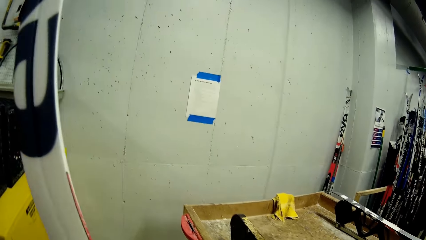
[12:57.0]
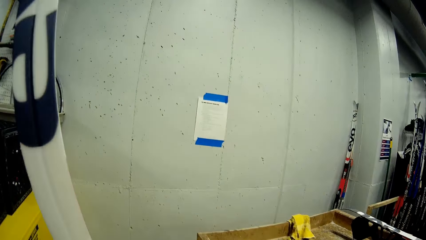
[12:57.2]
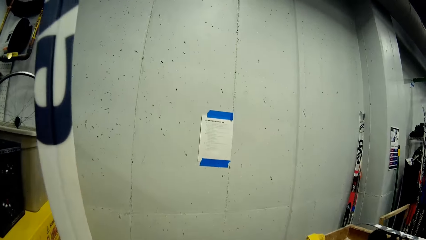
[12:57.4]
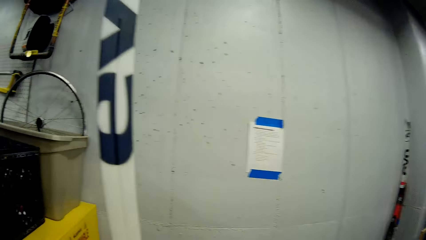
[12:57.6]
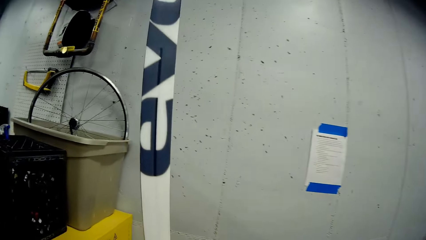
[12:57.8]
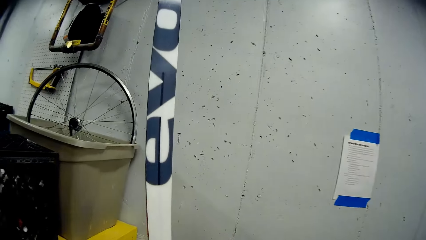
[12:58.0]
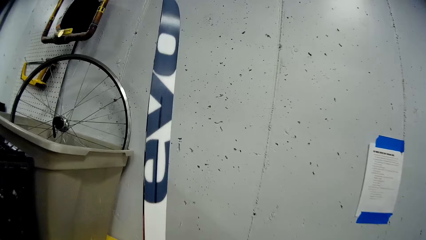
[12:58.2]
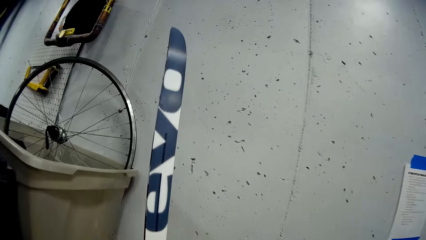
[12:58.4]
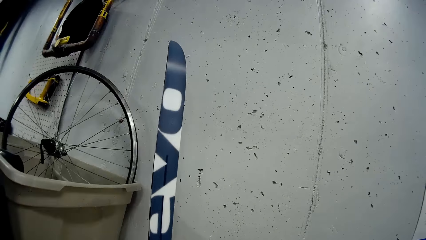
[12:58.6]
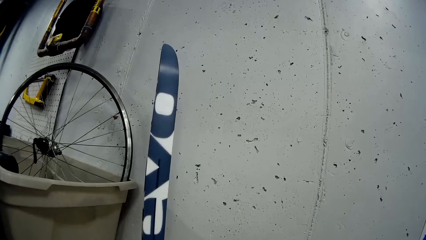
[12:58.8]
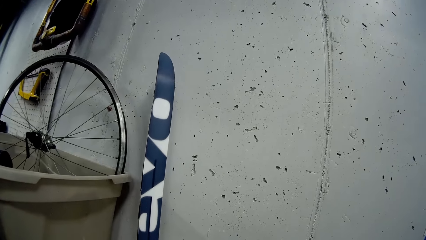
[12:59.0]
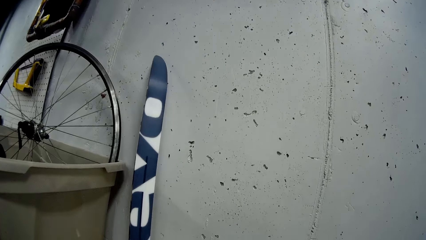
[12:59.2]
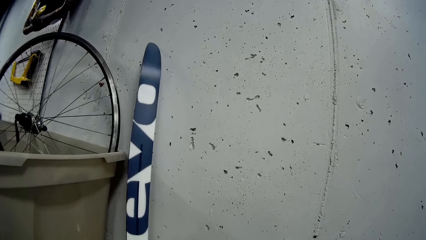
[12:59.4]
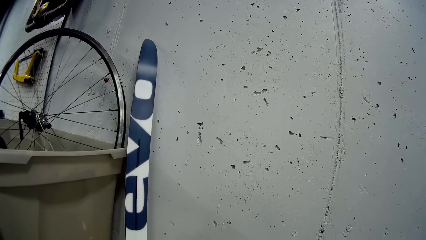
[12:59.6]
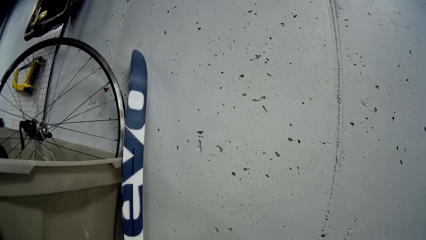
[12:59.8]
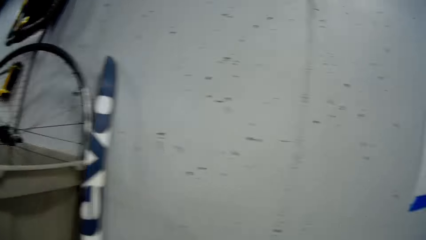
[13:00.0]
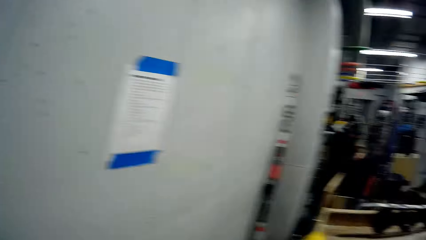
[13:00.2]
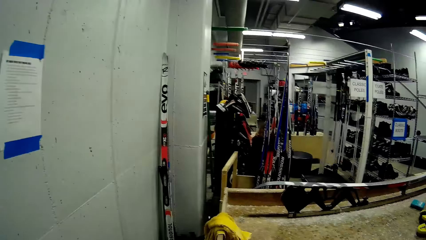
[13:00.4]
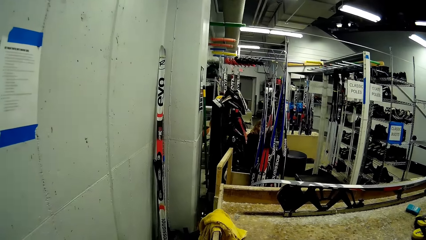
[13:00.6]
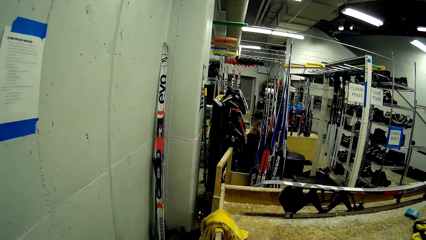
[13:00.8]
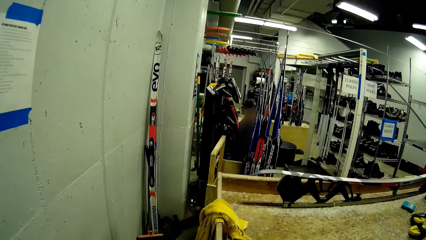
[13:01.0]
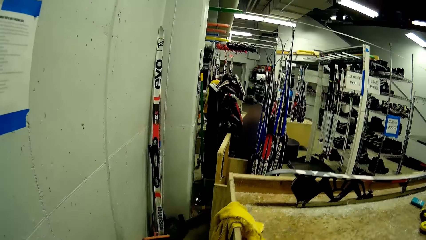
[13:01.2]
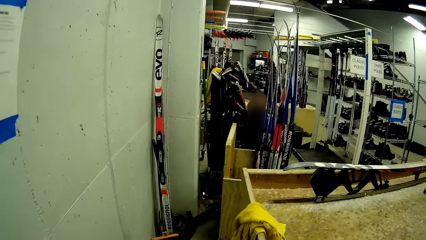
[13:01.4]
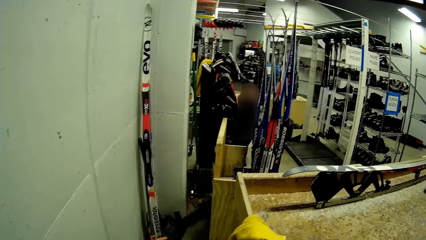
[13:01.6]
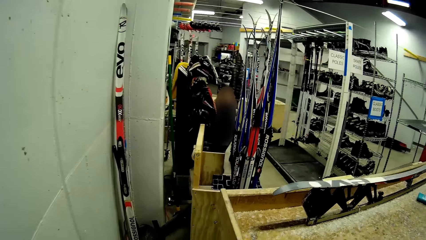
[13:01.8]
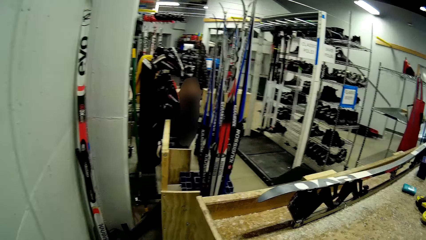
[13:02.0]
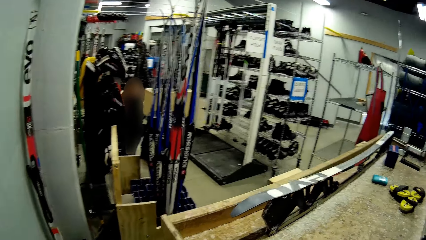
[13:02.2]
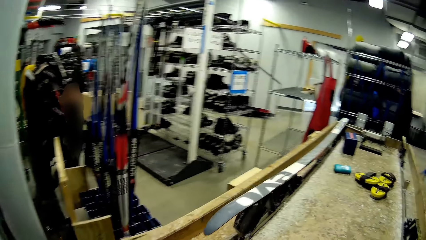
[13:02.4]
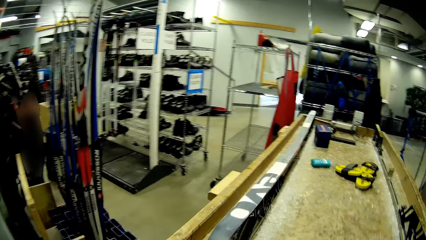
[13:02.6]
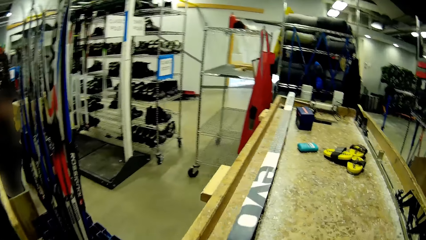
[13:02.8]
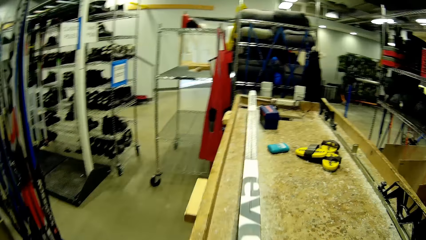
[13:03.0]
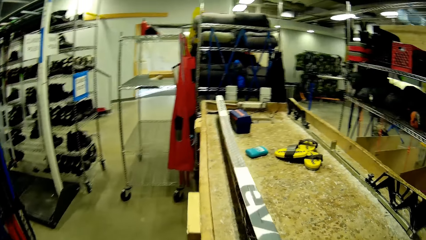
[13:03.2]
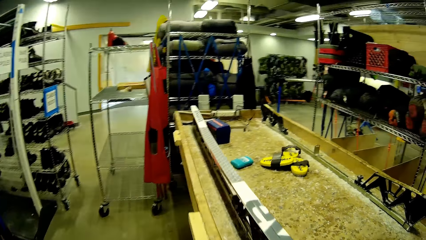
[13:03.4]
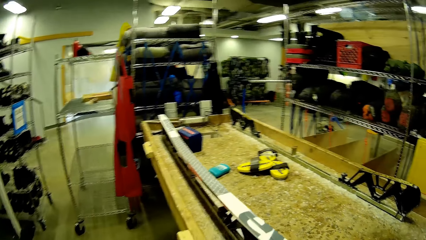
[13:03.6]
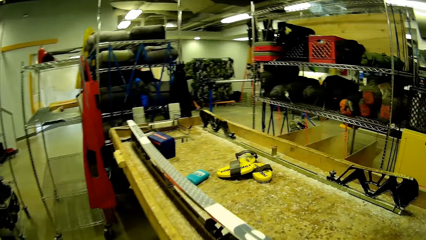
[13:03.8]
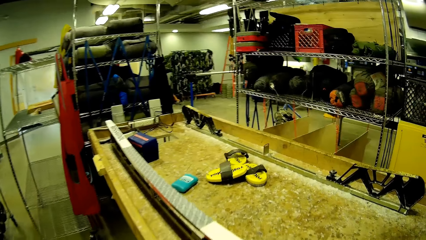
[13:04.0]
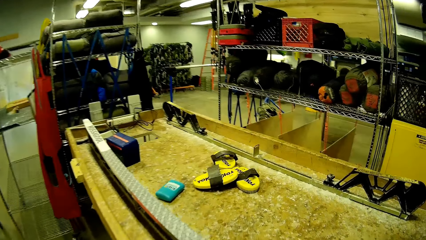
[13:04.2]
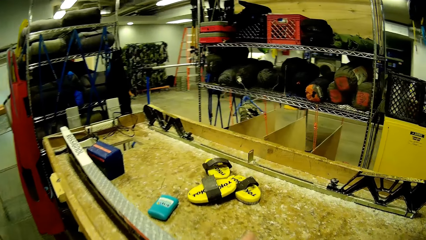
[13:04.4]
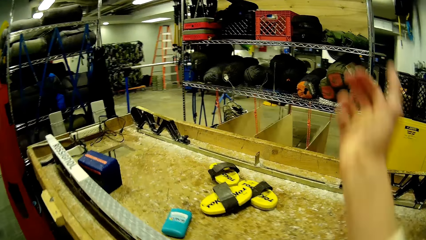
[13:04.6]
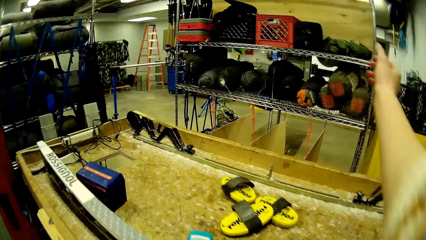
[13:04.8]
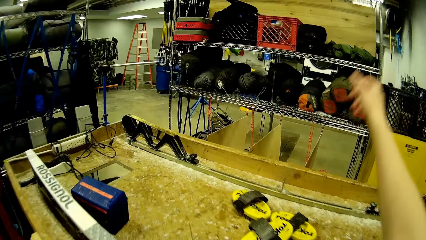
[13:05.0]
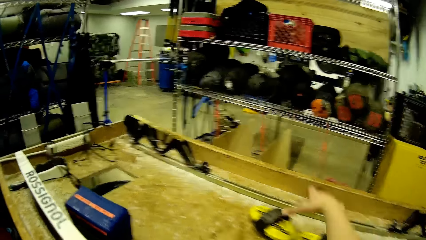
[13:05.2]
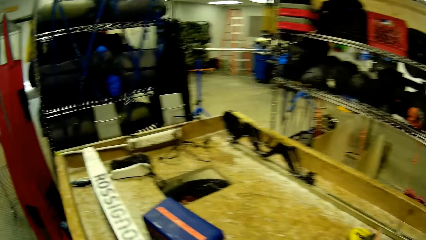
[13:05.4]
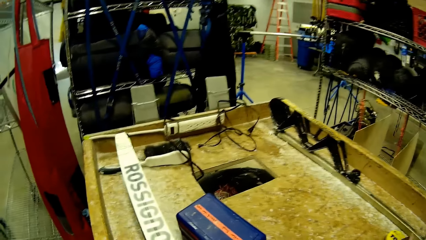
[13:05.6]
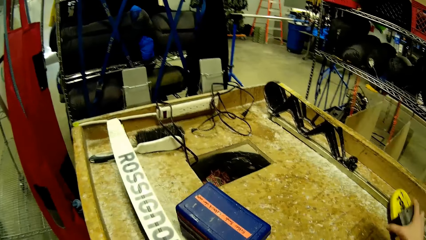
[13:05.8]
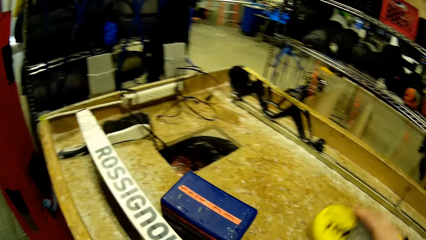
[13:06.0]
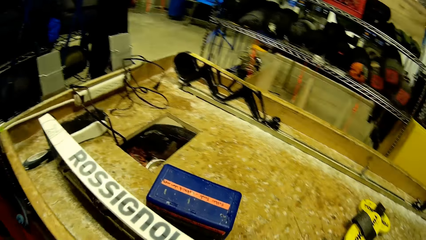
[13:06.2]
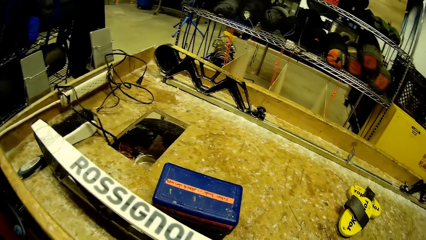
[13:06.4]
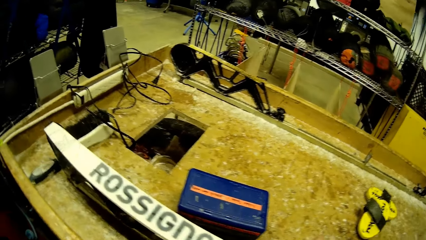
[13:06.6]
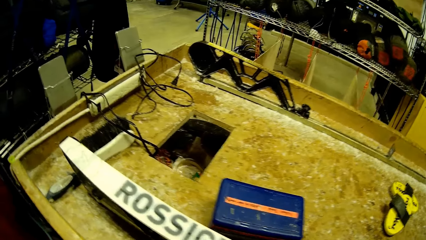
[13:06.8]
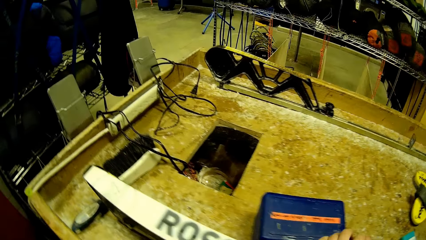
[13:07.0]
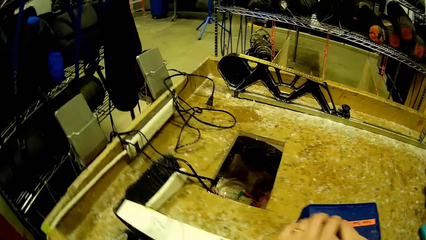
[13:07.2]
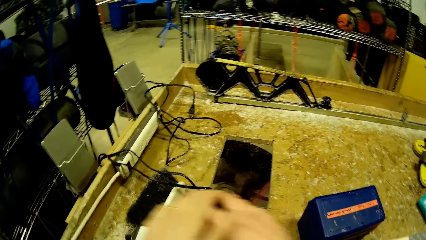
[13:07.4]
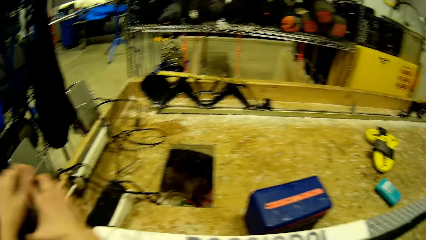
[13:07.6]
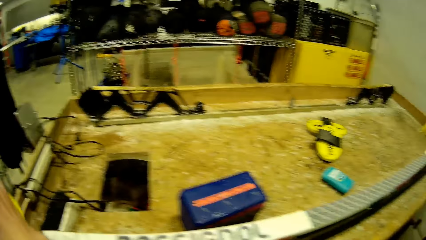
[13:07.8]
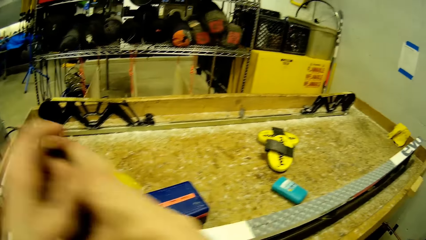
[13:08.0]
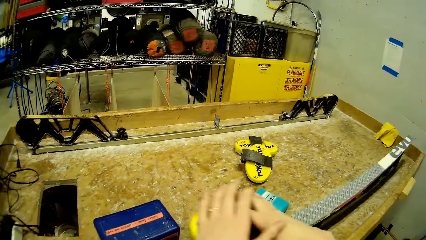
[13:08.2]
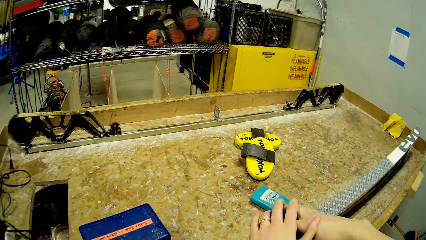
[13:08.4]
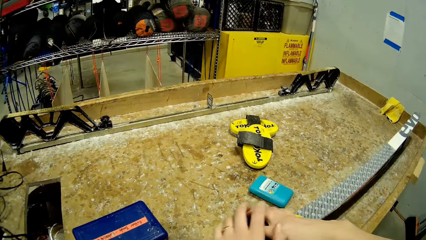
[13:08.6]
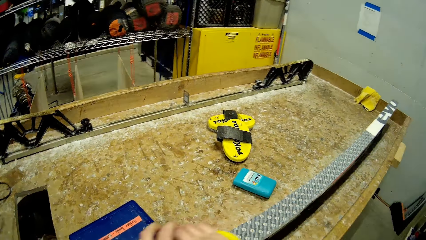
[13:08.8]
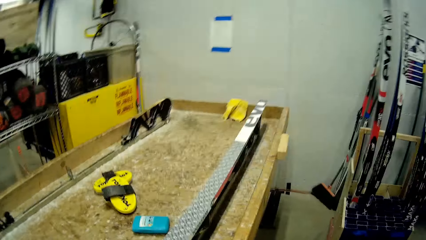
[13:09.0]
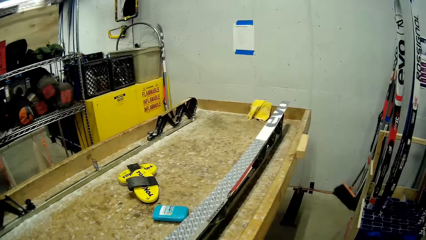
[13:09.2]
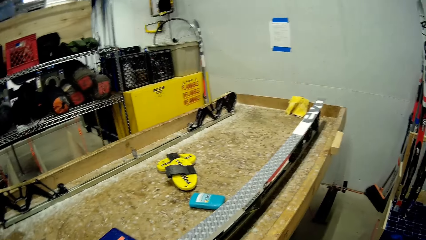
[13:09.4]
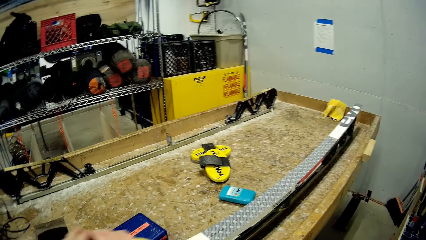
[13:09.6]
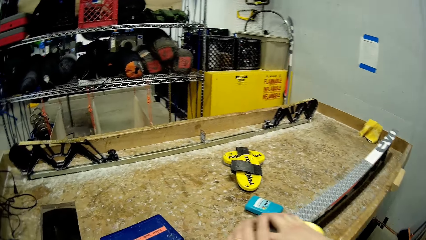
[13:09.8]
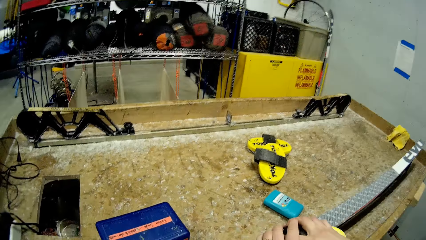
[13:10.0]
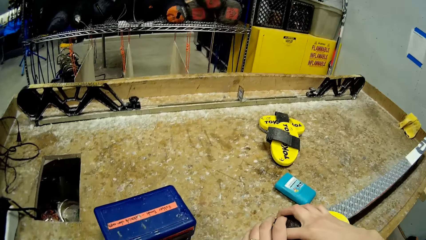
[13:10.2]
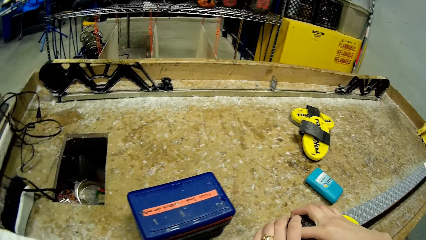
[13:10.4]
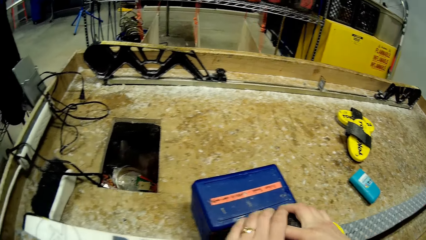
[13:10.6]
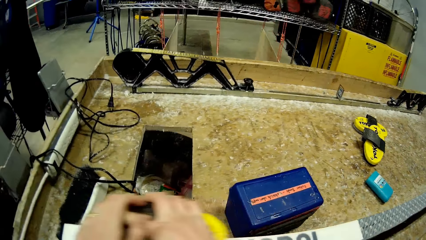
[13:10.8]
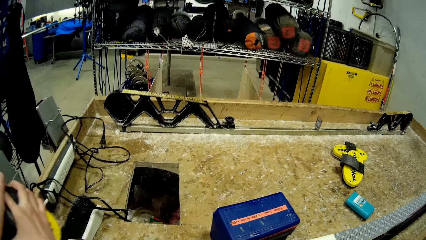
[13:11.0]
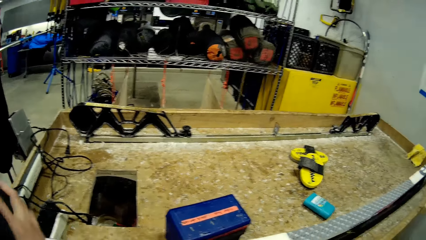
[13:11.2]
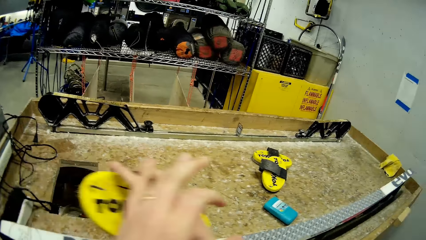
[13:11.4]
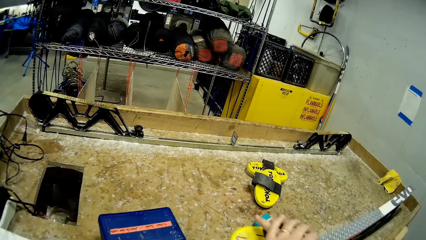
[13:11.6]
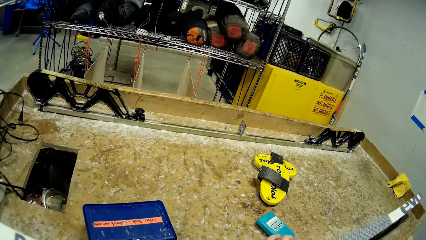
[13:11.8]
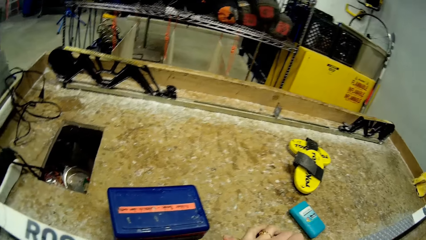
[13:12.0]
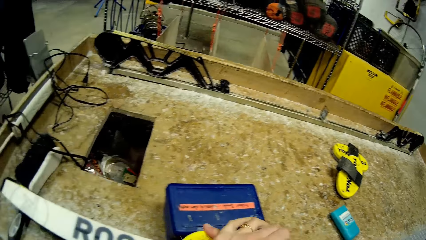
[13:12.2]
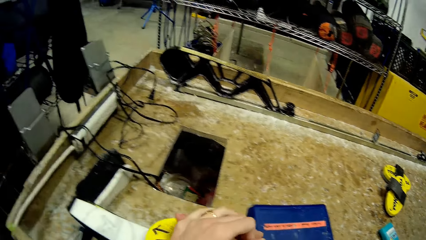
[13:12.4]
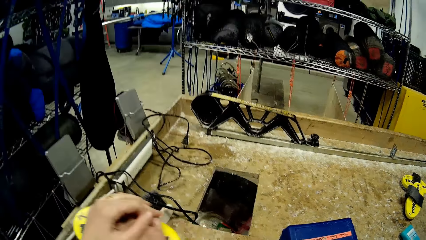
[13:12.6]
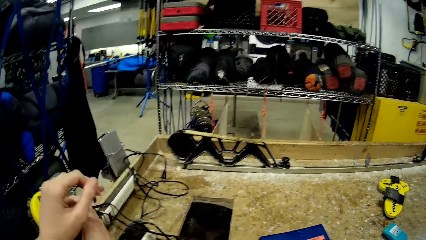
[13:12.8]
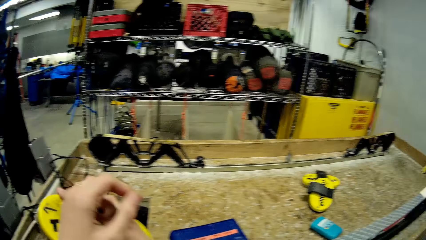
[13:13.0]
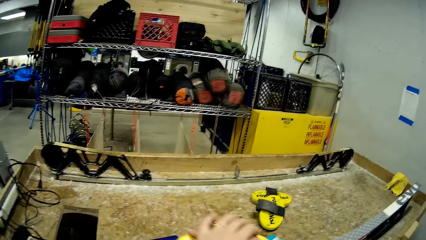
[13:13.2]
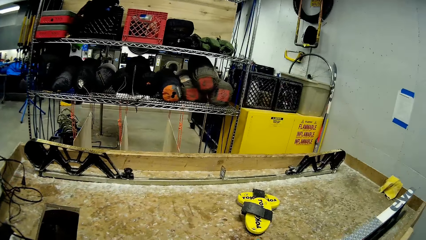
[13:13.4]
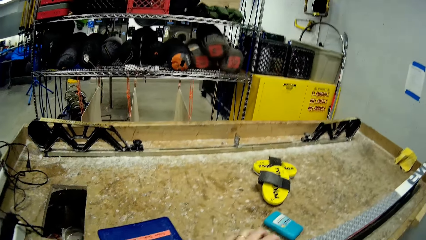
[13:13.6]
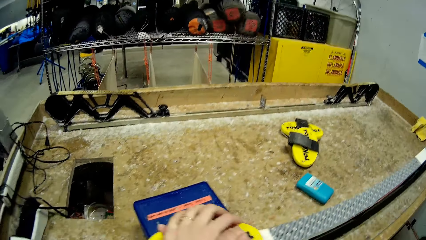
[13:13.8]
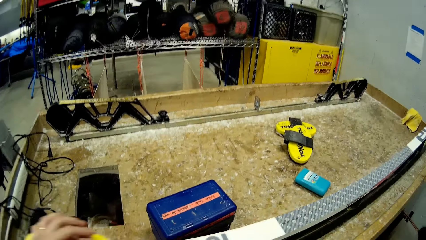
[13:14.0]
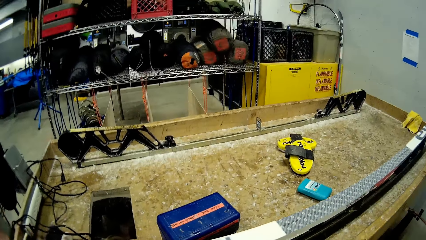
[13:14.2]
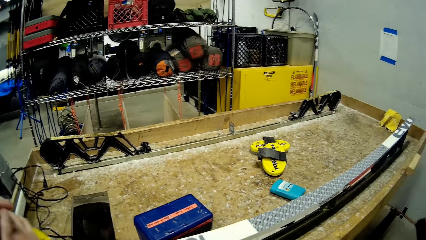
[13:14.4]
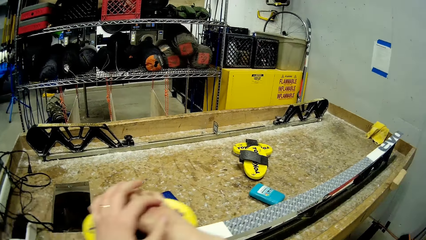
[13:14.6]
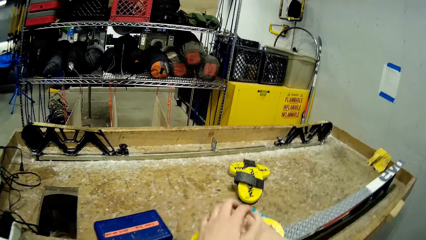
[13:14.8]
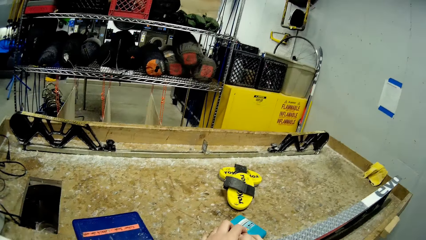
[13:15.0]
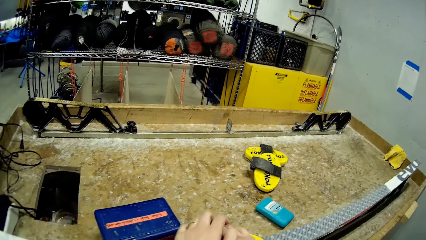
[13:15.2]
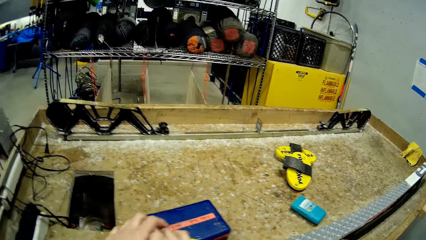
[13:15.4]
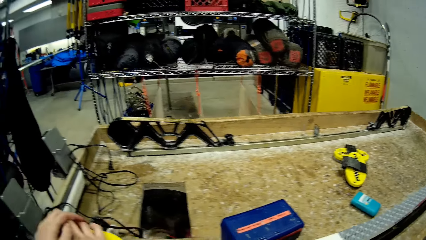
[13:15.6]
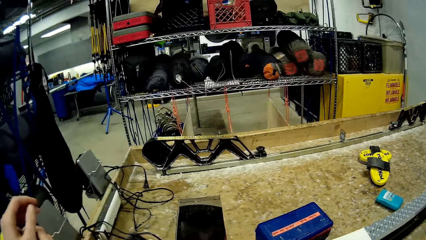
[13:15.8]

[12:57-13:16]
The camera wearer walks a few steps. He places the ski or pole on a wall with his left hand. He turns around, walks in the room, and stretches his hand. He picks up a brush on the table with his right hand. He brushes the ski with the brush with both hands. He smoothens the pole.
